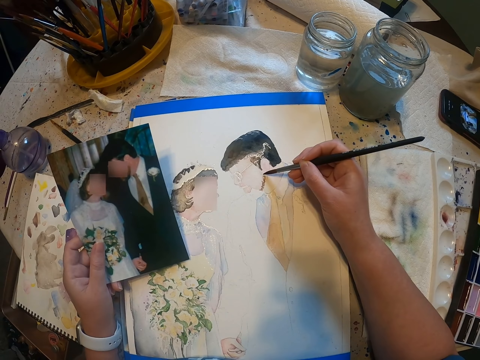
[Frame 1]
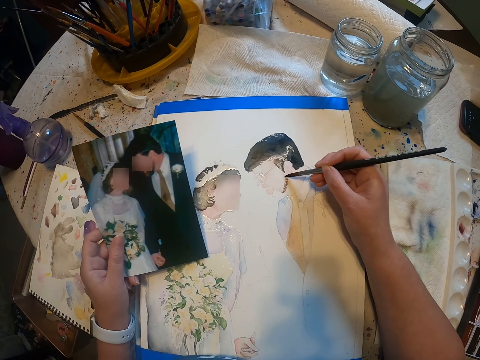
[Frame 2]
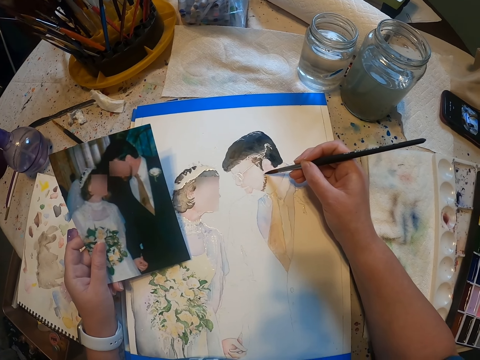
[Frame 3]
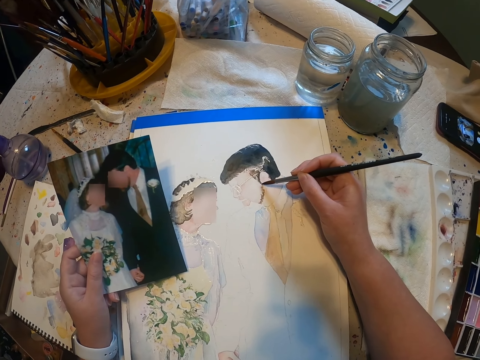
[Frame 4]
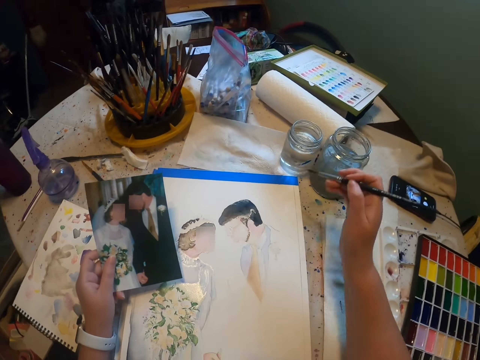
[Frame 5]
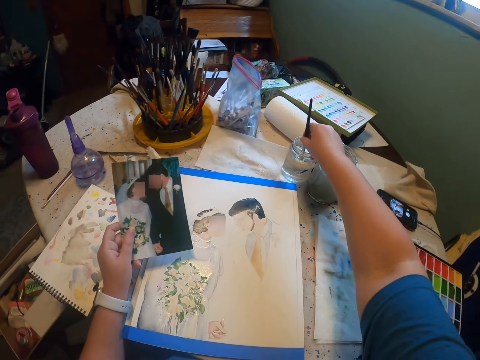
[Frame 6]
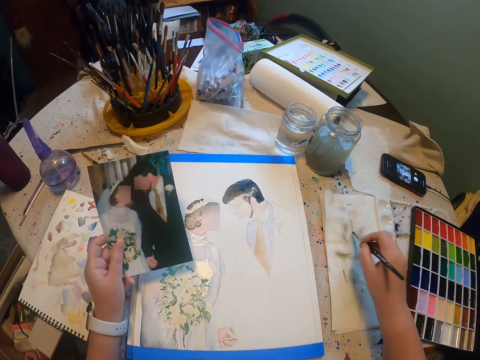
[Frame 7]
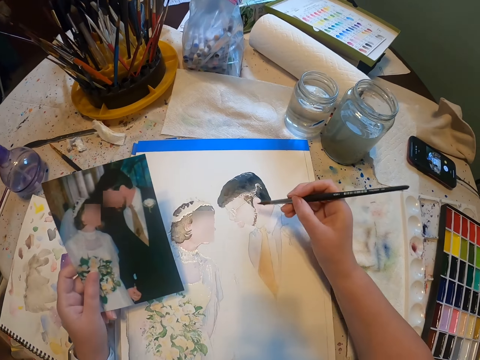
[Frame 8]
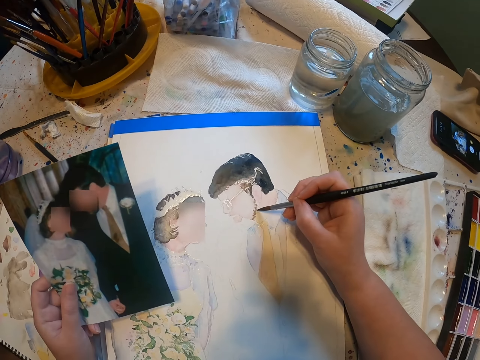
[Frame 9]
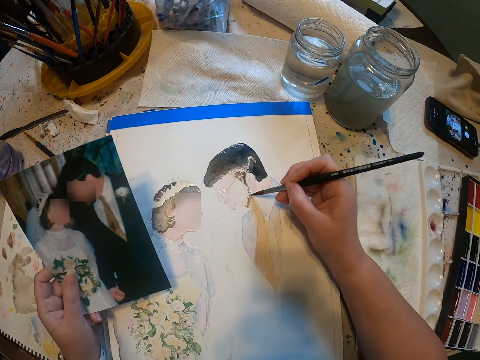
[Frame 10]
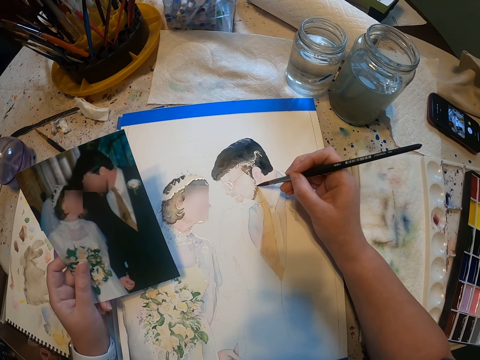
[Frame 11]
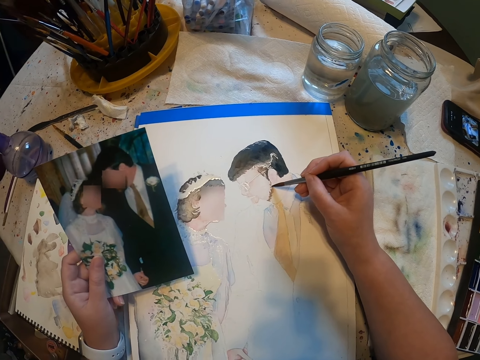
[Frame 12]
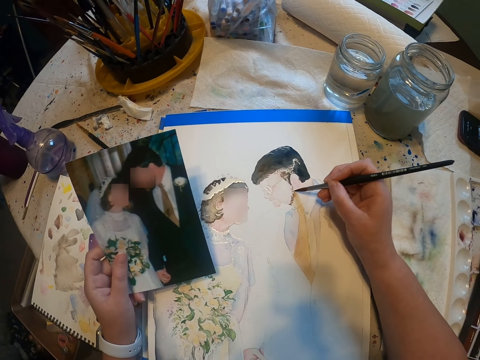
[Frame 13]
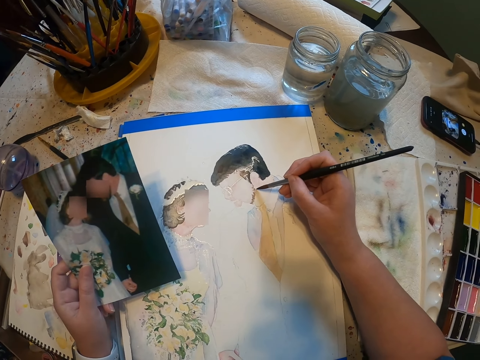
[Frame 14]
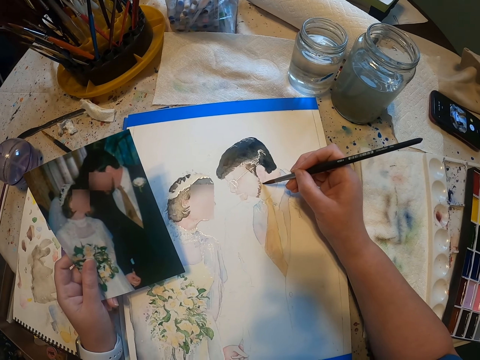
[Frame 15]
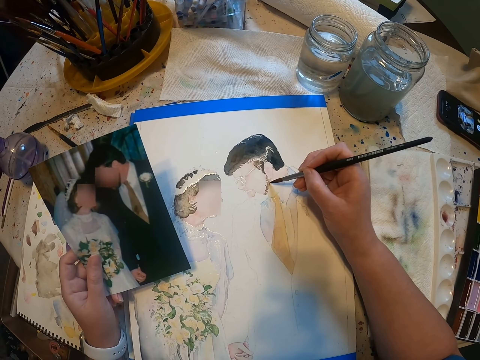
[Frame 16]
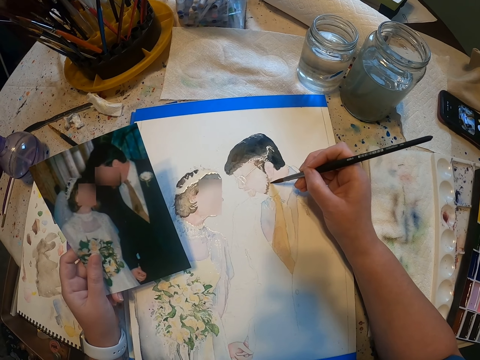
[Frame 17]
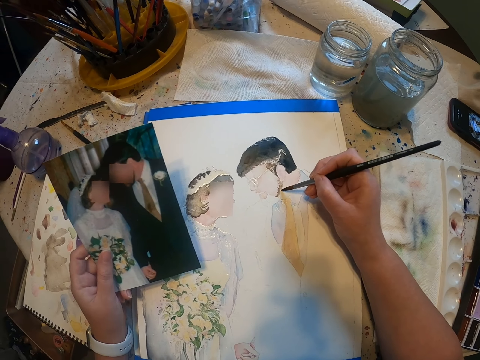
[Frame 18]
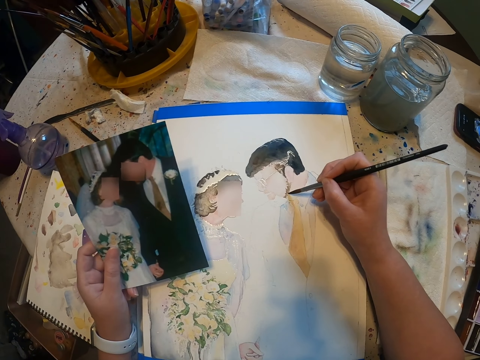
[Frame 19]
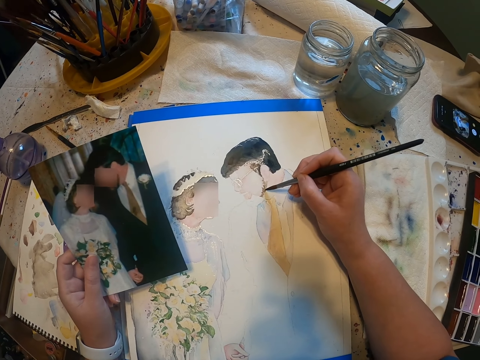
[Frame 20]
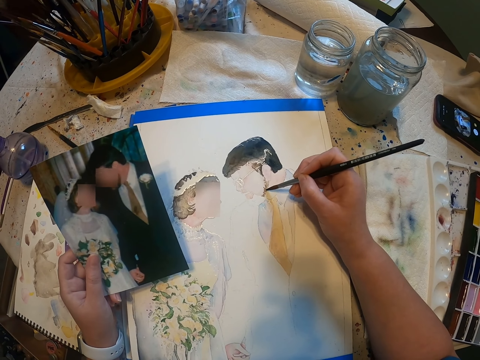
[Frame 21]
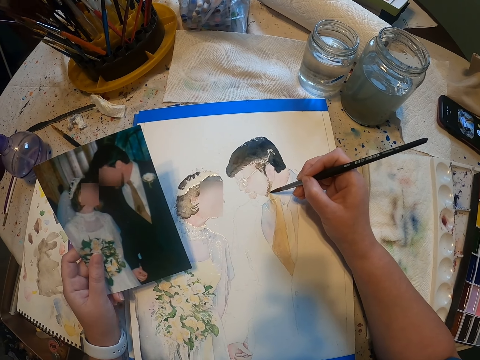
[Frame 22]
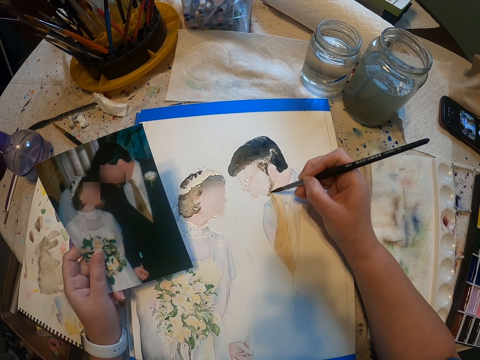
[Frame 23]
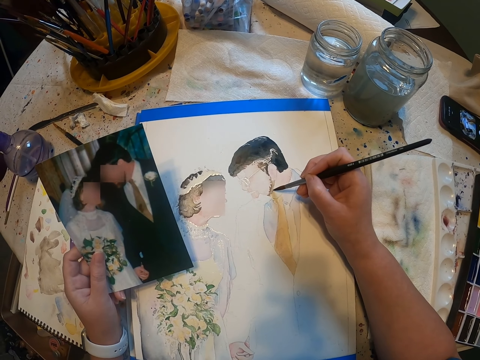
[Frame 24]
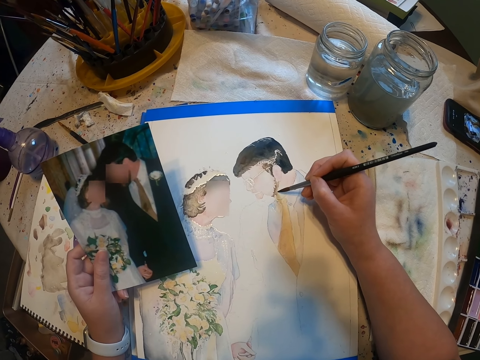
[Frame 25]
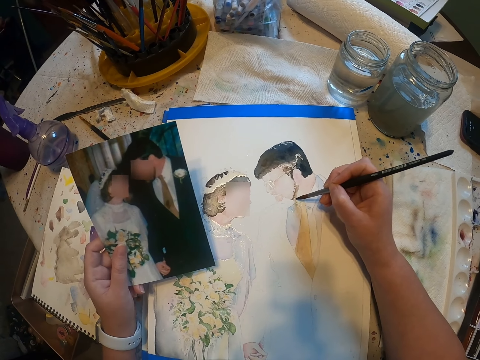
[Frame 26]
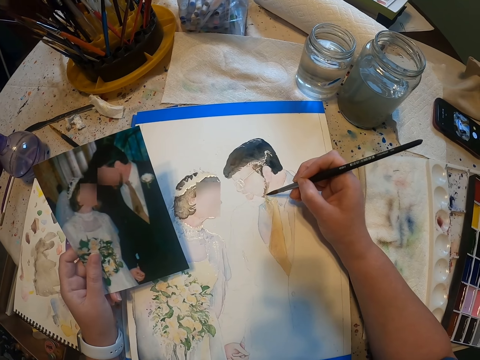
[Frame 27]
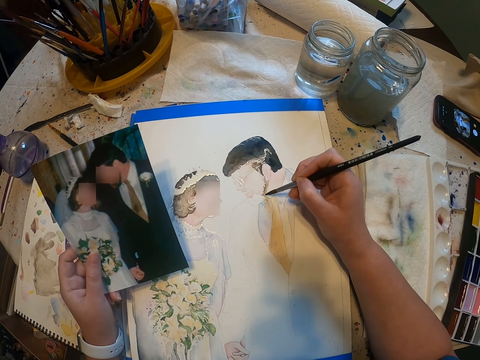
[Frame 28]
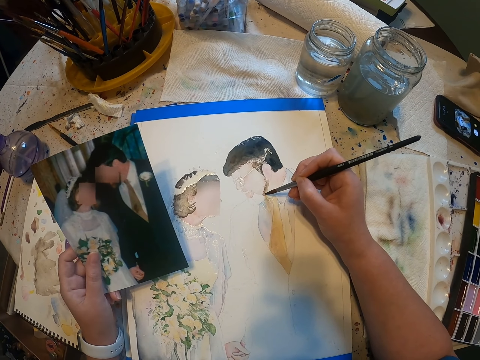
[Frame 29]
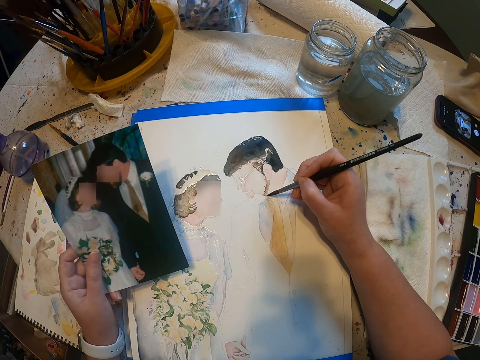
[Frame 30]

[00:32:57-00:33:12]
The camera wearer dips the paint brush in a water color. They reduce the paint from the paint brush. They paint the sketch with the brush.

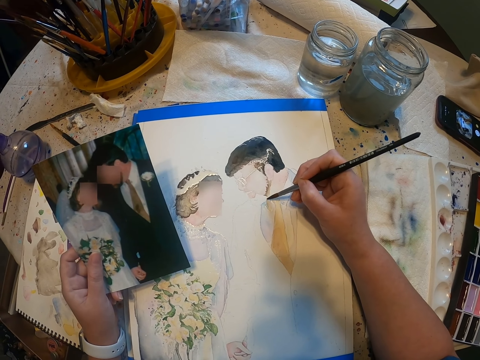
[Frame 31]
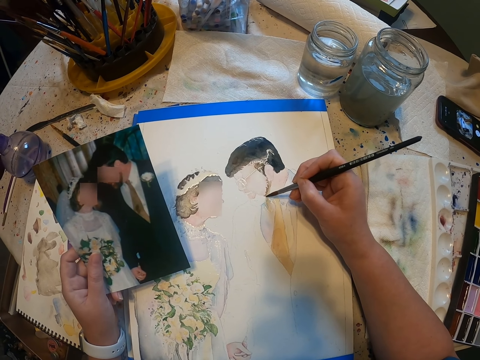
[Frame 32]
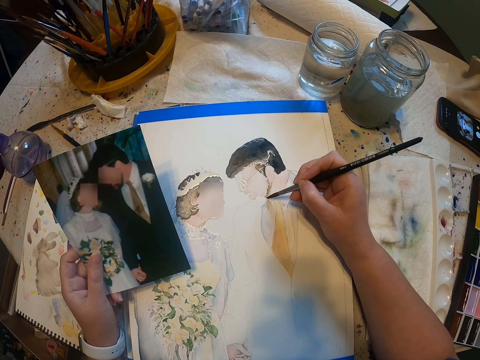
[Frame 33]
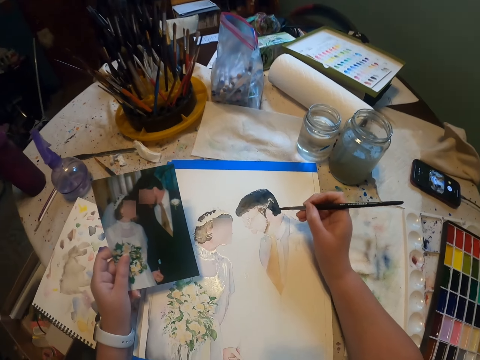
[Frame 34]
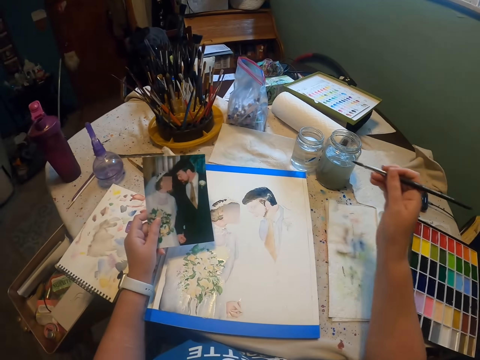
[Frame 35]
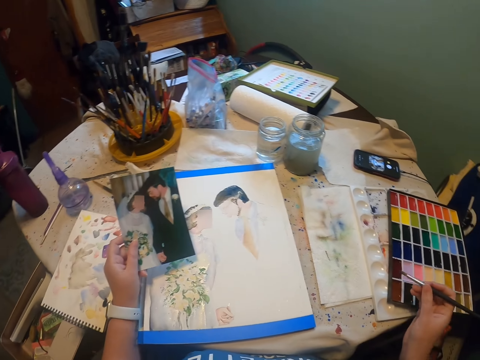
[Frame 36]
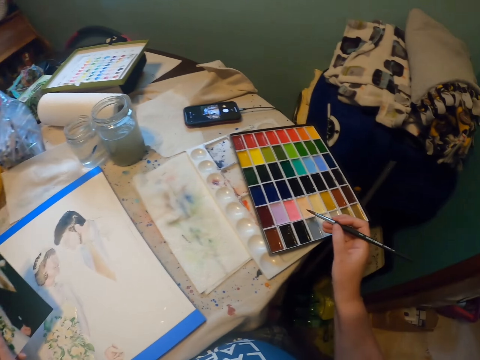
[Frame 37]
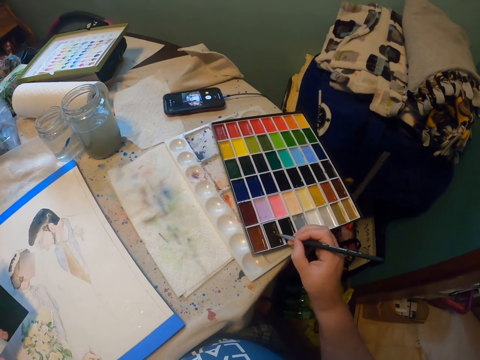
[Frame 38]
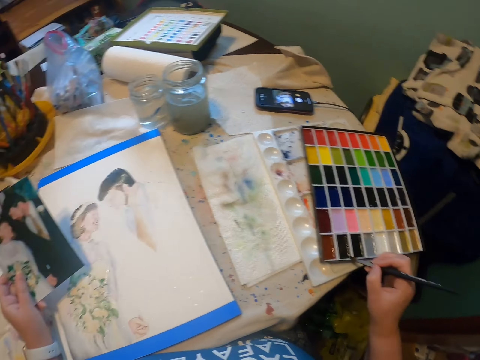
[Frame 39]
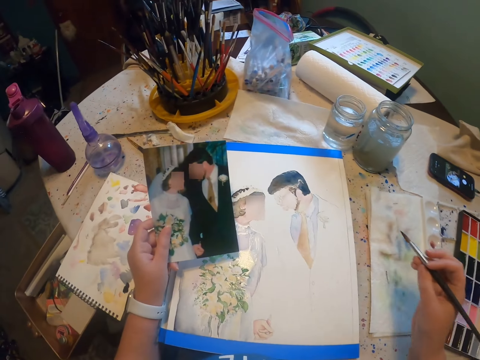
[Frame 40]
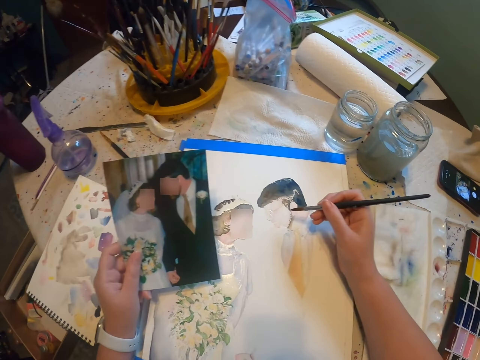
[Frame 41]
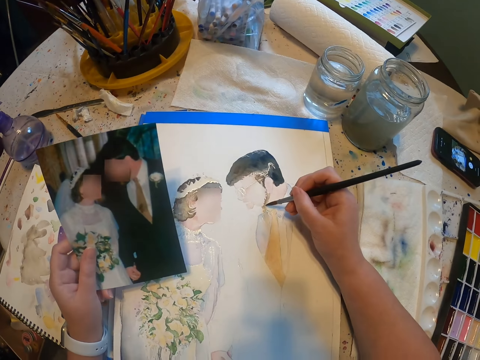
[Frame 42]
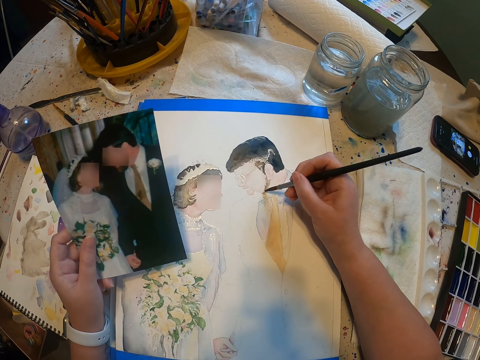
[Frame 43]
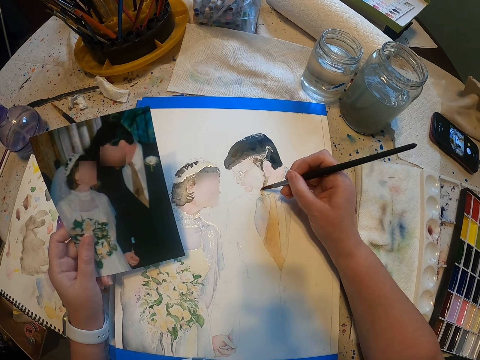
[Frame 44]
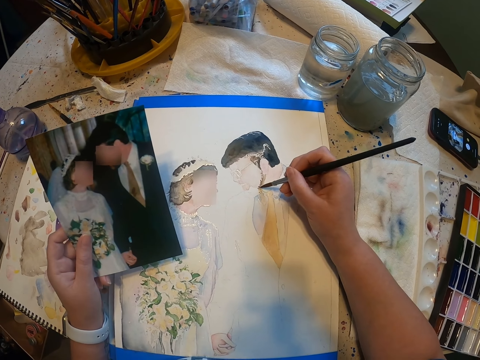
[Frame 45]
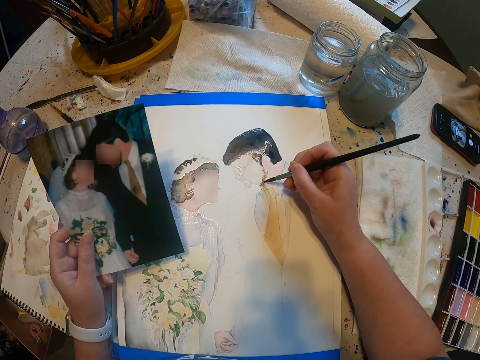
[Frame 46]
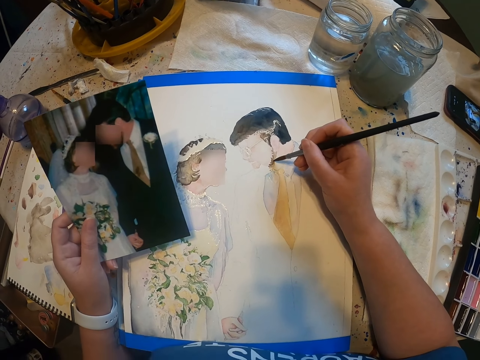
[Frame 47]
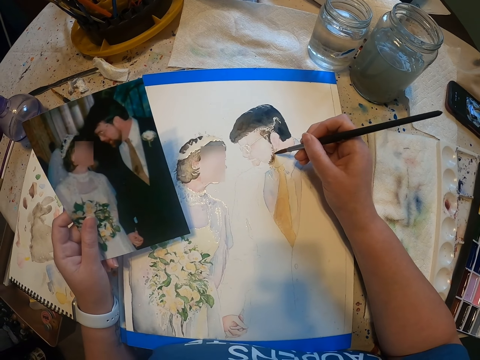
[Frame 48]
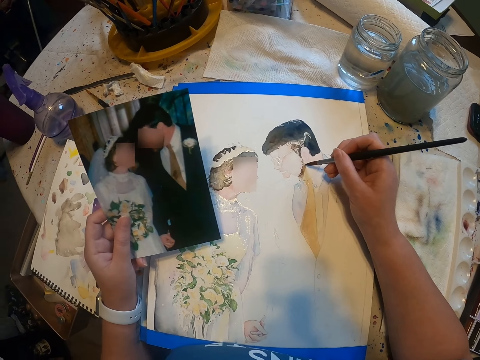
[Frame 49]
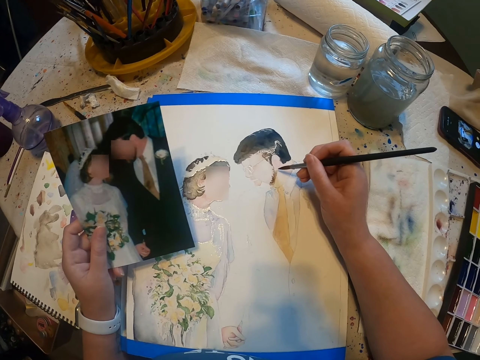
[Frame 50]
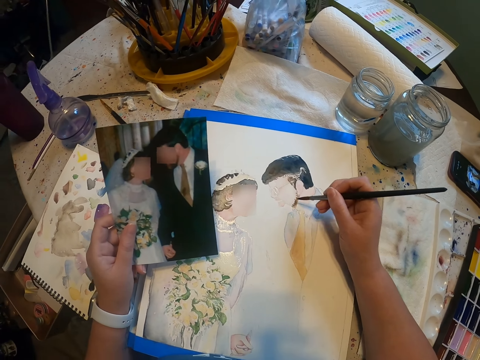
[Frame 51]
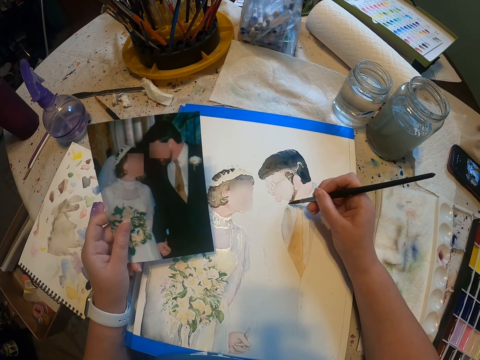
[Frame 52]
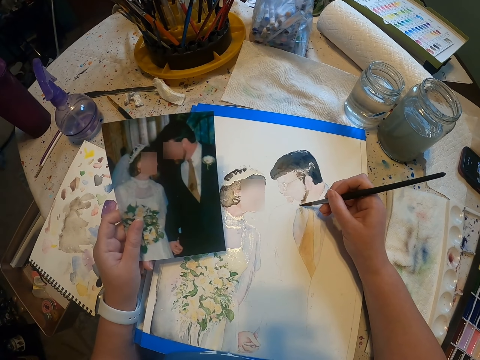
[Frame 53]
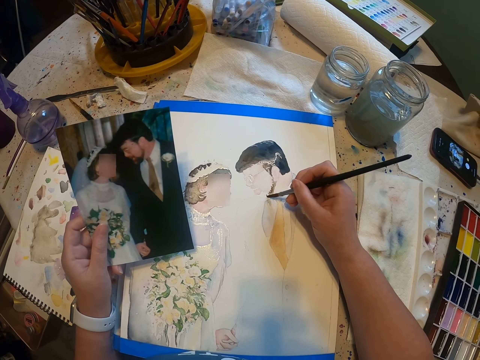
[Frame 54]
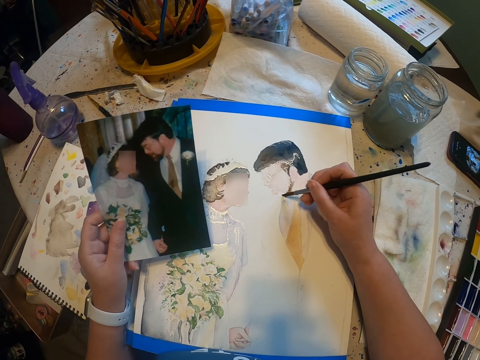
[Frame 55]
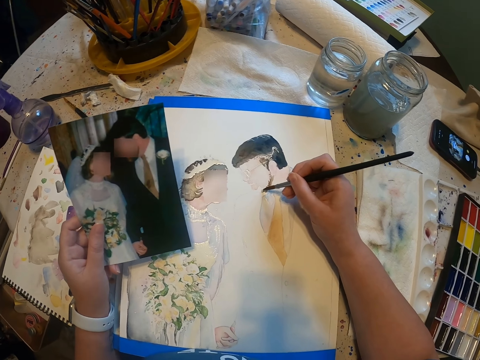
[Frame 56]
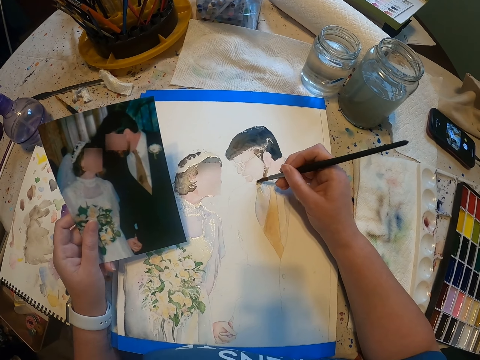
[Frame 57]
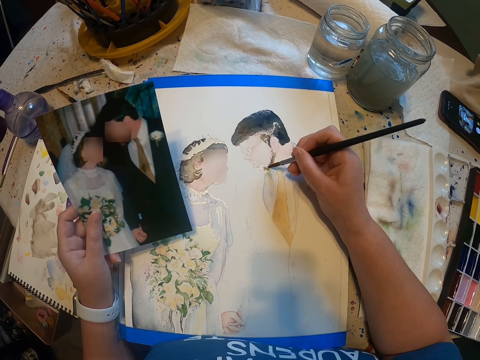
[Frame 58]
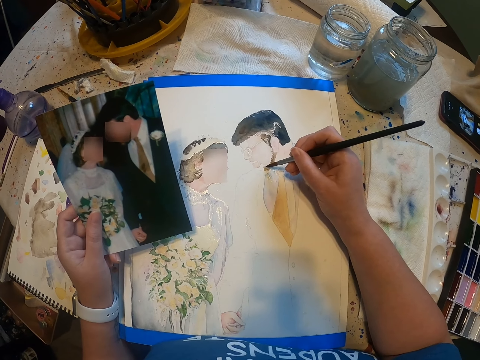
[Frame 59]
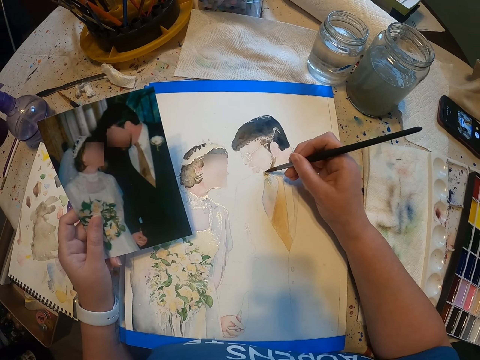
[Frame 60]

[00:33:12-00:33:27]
The camera wearer dips the brush in the paint box. They paint the sketch with the brush.
